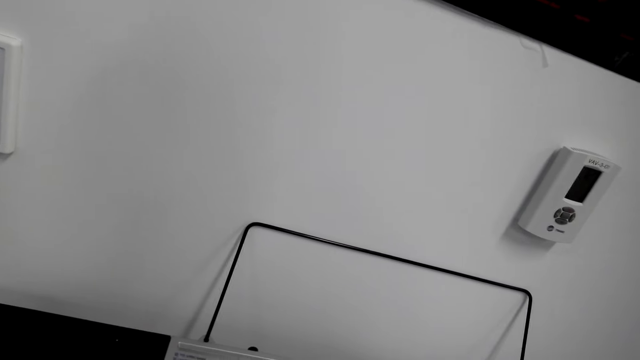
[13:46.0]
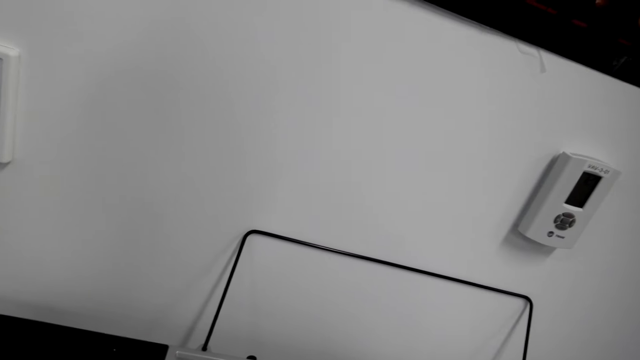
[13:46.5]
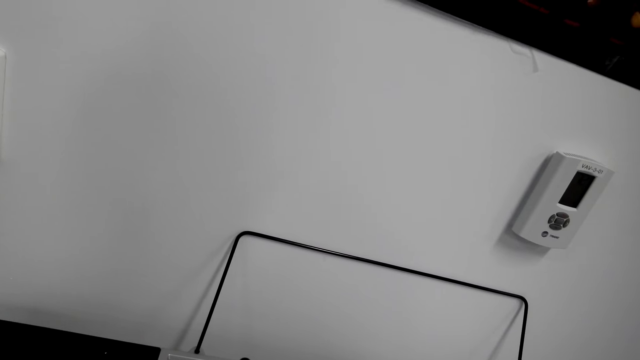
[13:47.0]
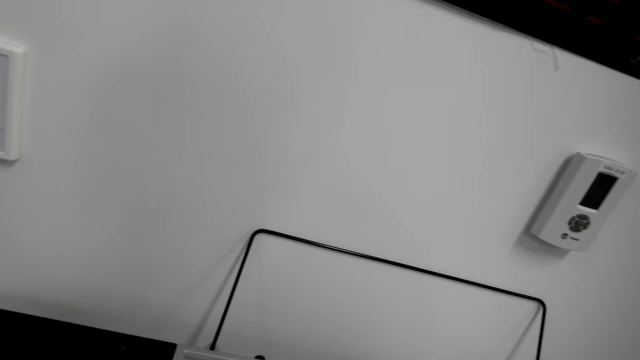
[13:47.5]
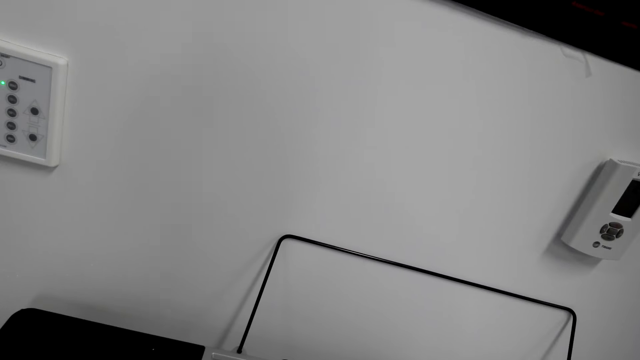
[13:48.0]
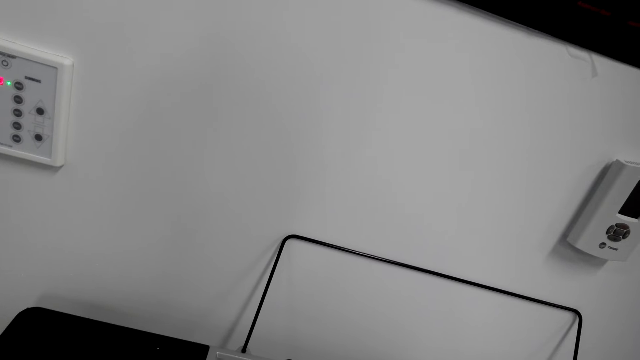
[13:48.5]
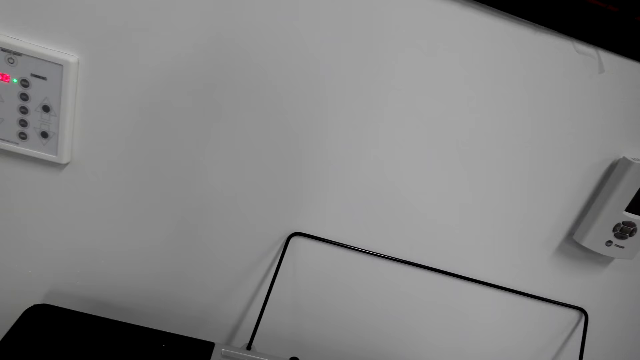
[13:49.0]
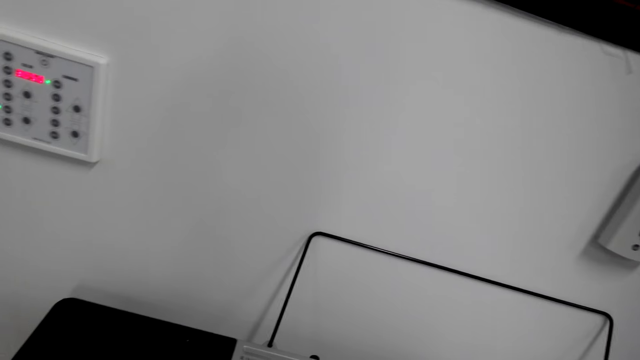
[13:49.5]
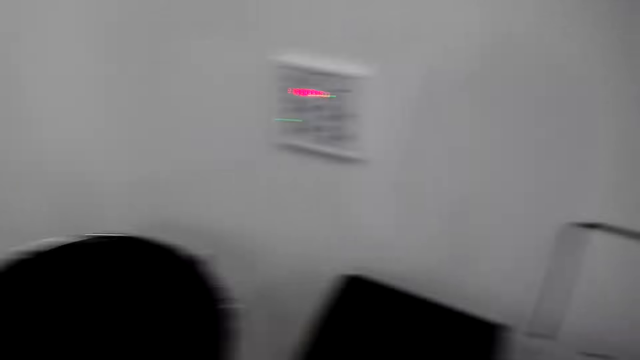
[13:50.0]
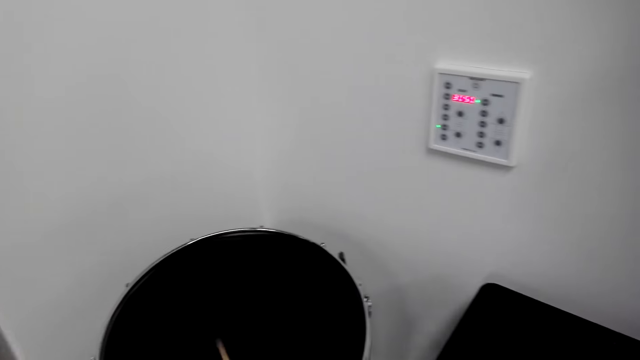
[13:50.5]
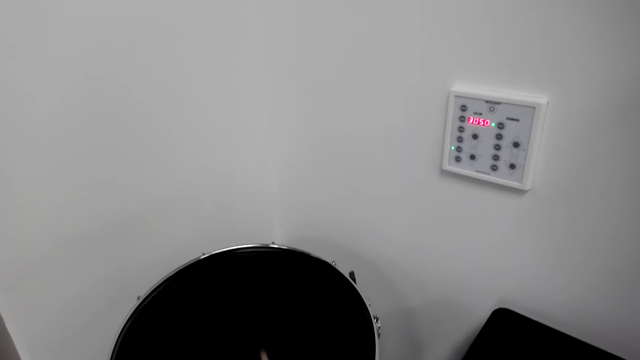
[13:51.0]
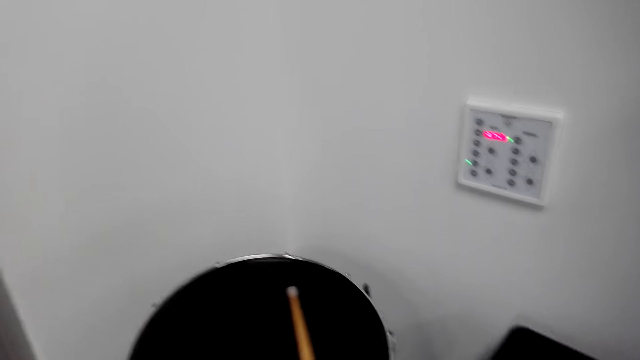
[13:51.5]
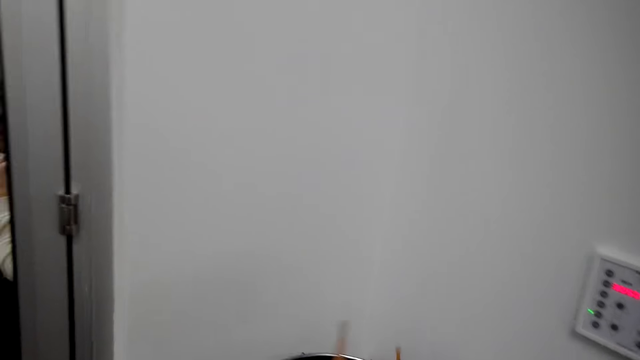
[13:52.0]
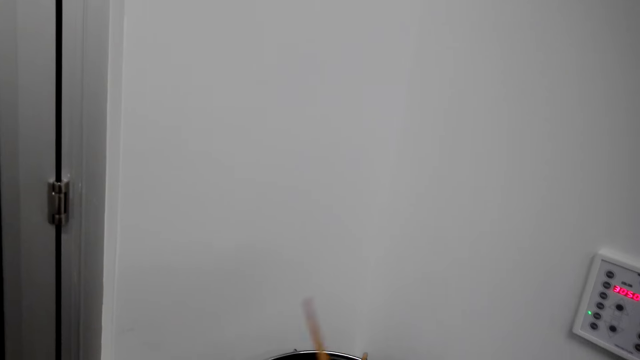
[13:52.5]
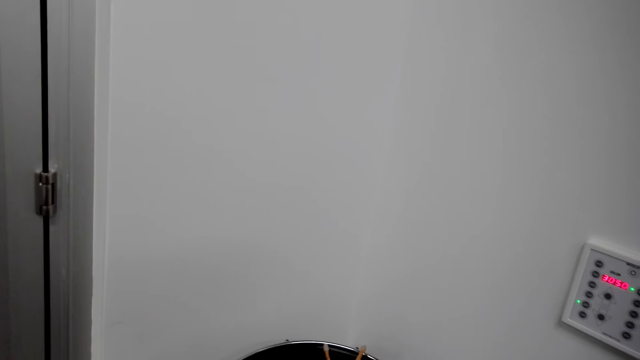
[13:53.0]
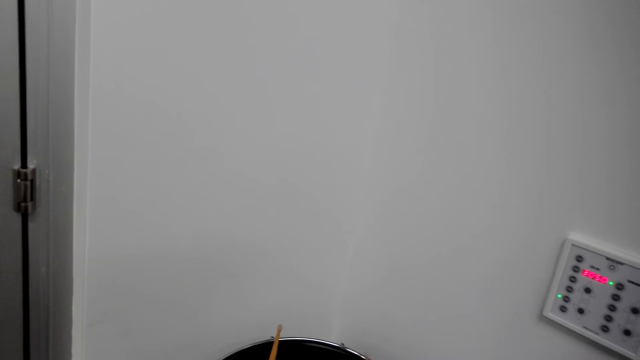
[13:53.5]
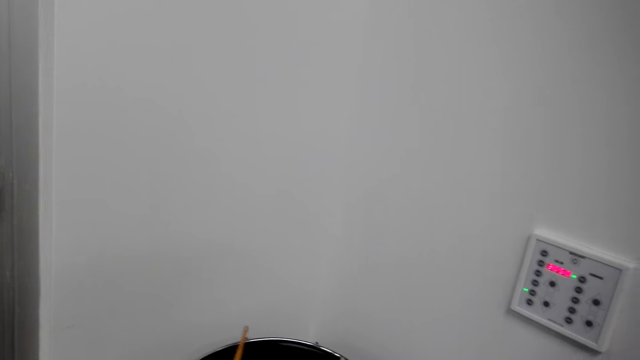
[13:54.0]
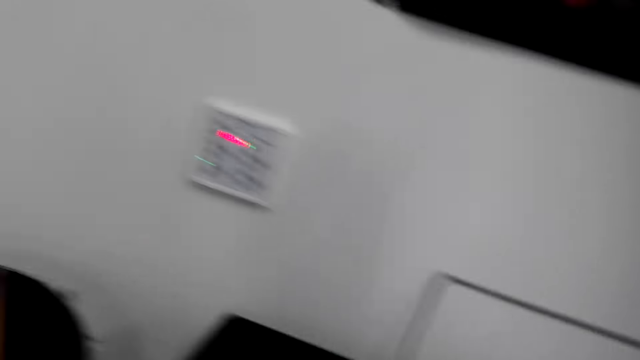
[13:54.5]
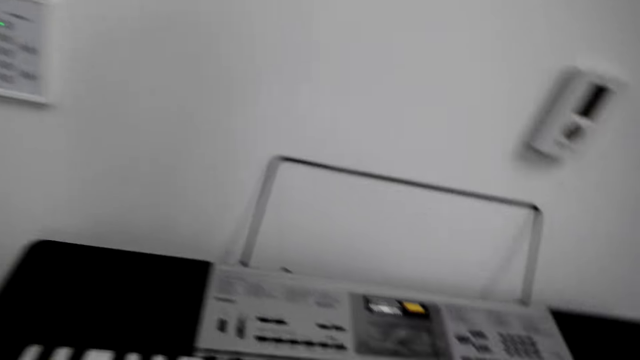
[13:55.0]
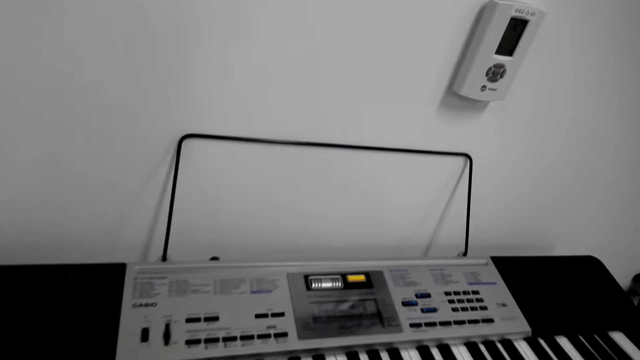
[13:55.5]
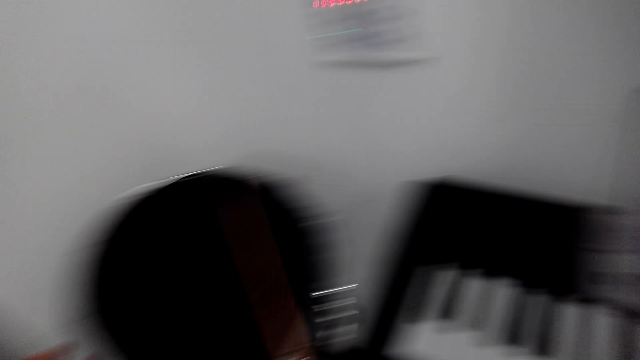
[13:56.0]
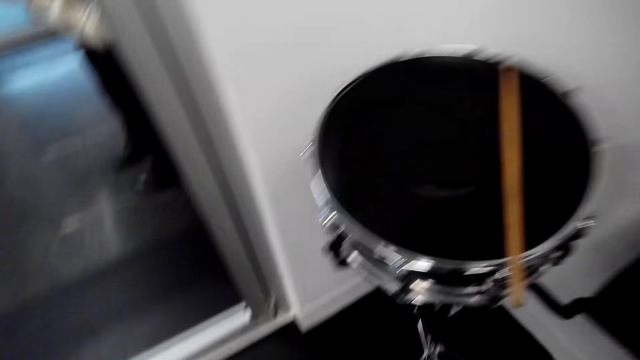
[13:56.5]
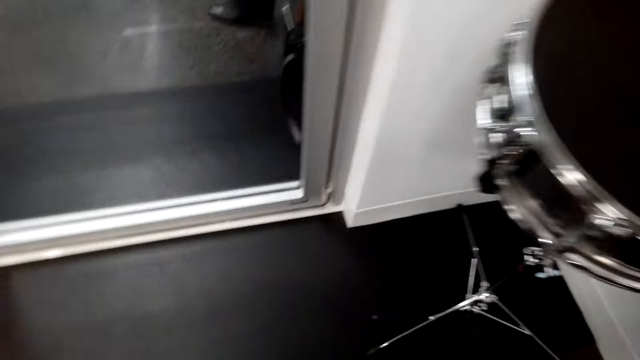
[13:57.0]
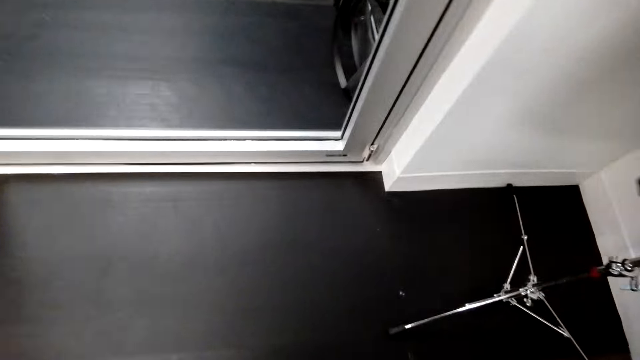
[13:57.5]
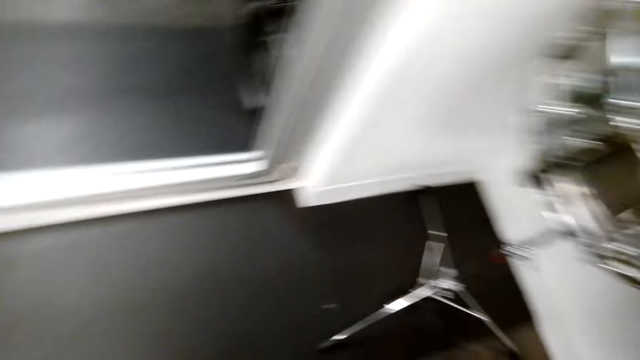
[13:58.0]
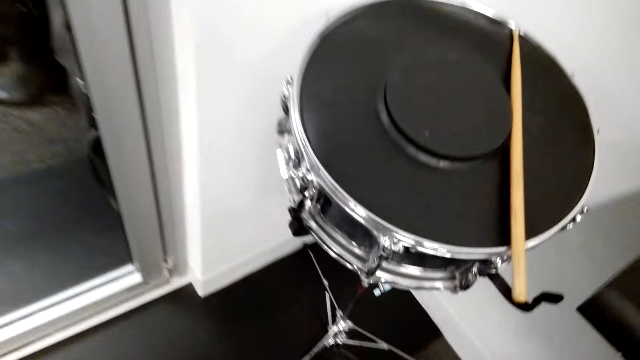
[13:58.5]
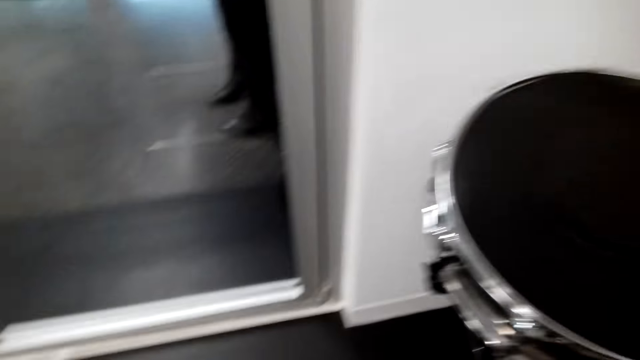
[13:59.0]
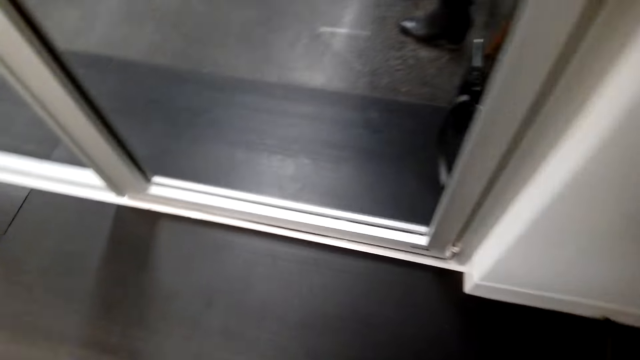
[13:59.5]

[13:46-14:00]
The camera wearer puts the sticks on the drum.

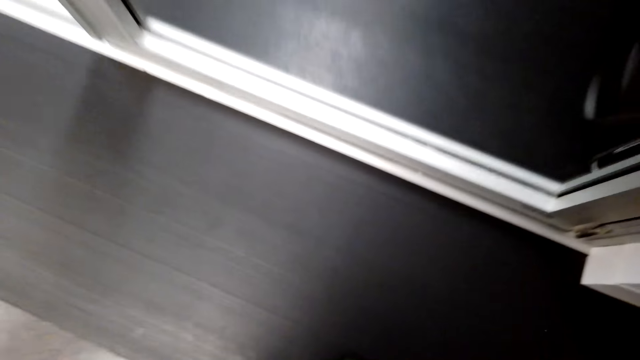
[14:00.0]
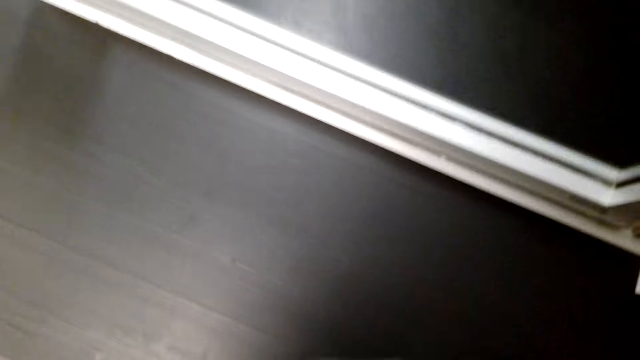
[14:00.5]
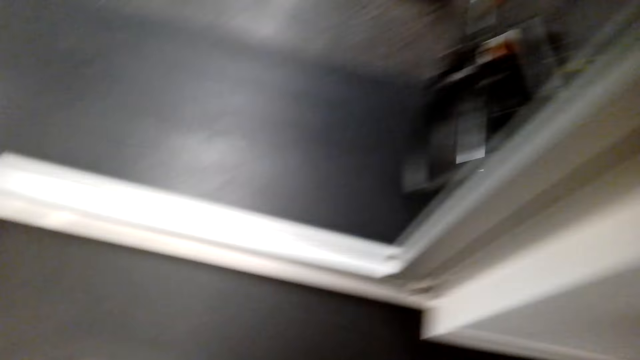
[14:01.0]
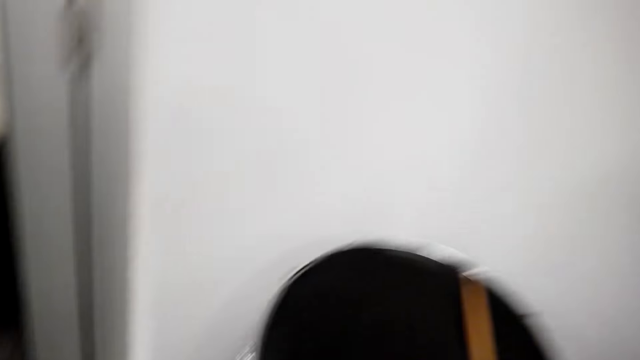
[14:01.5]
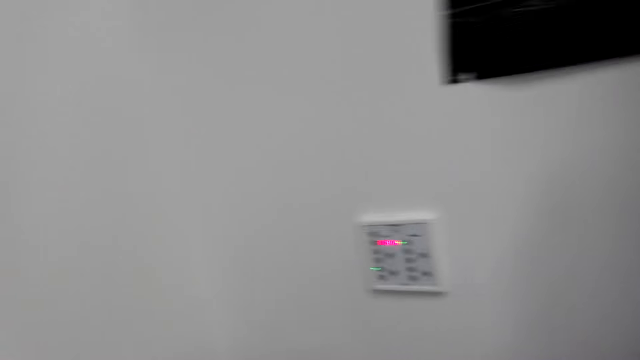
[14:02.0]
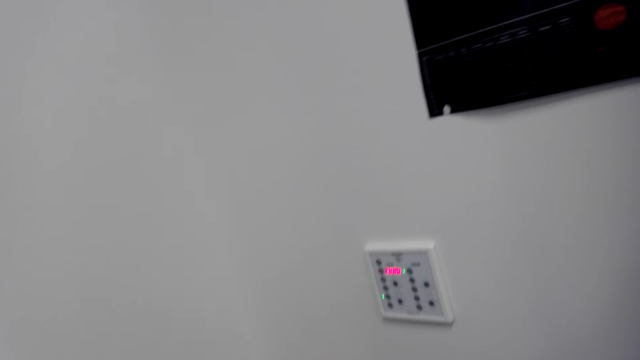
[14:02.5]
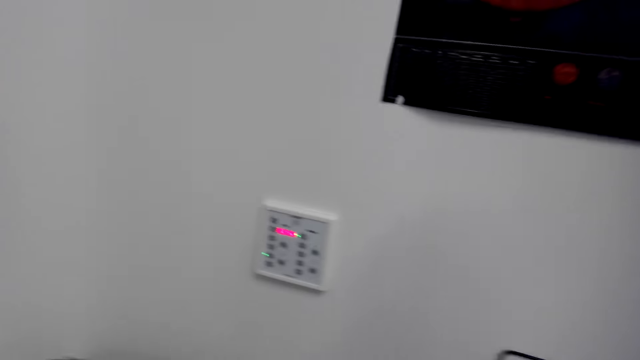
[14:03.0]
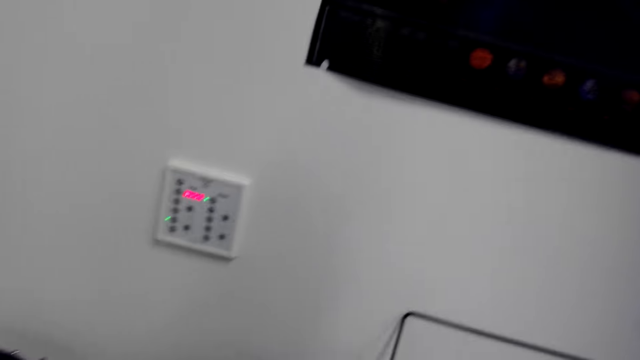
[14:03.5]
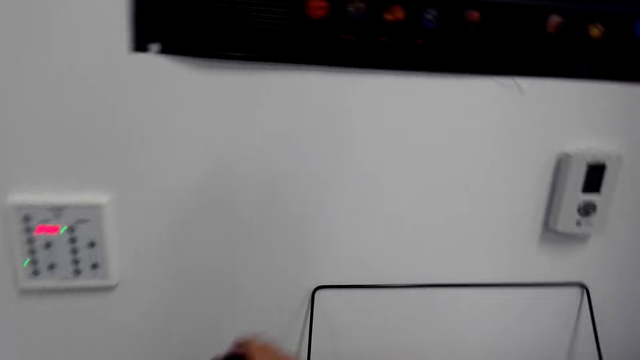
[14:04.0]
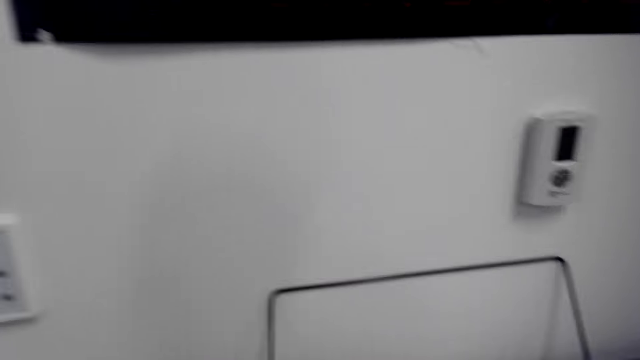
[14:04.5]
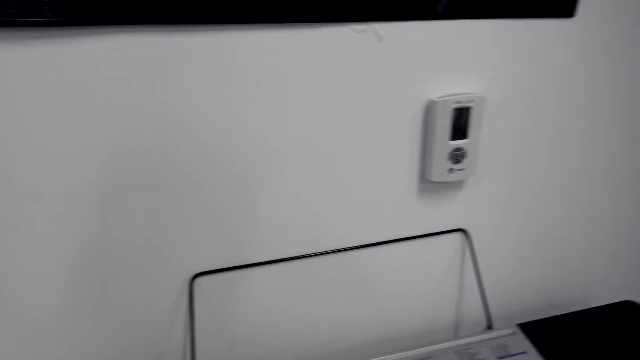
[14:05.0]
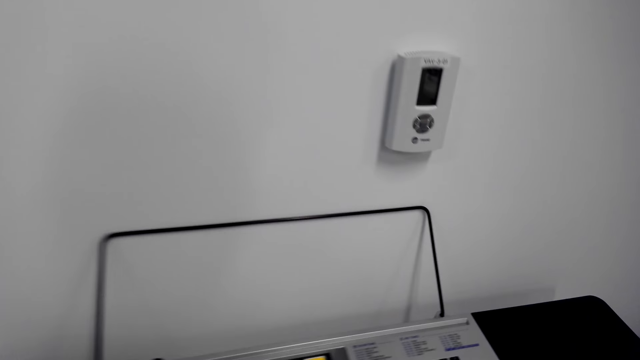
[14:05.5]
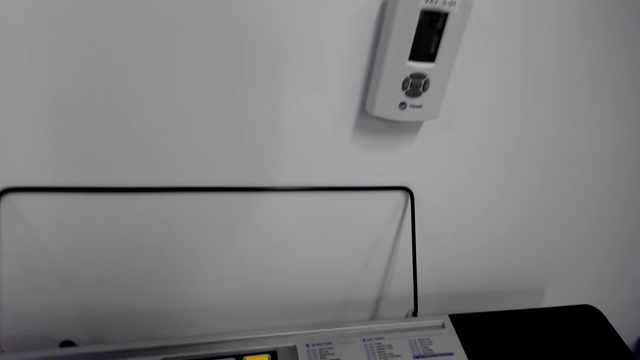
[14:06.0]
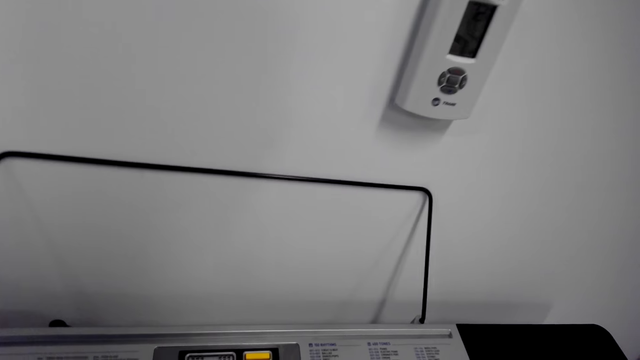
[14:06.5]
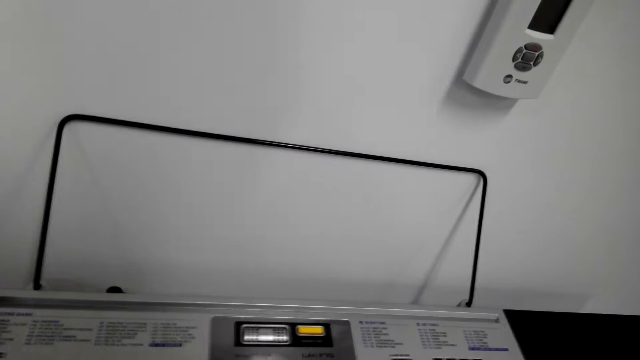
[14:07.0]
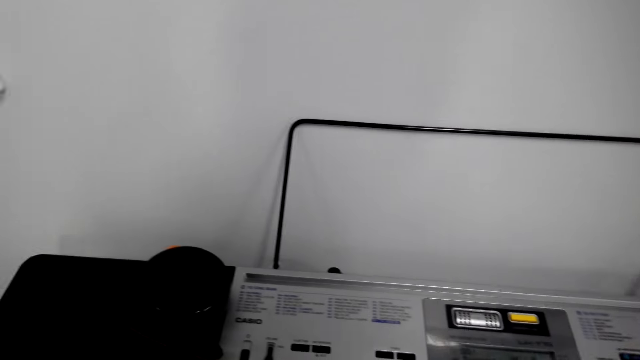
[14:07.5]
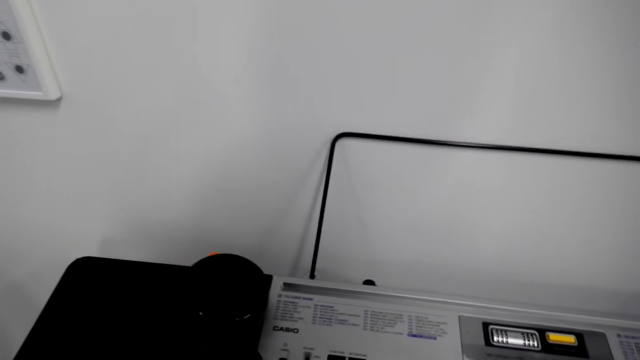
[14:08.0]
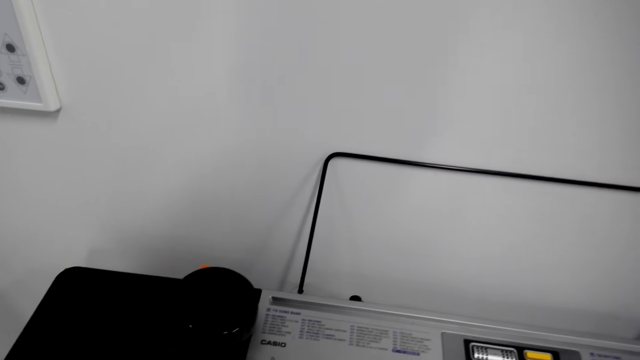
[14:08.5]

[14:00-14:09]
The camera wearer plays the keyboard.
